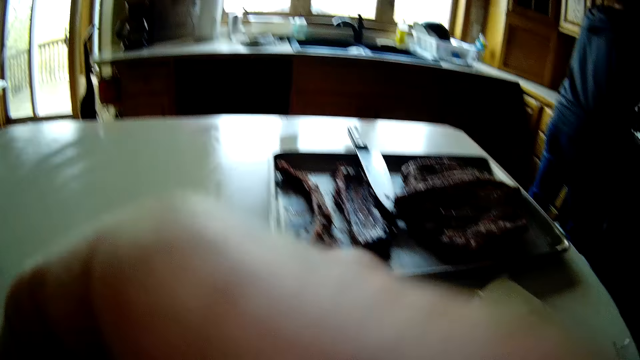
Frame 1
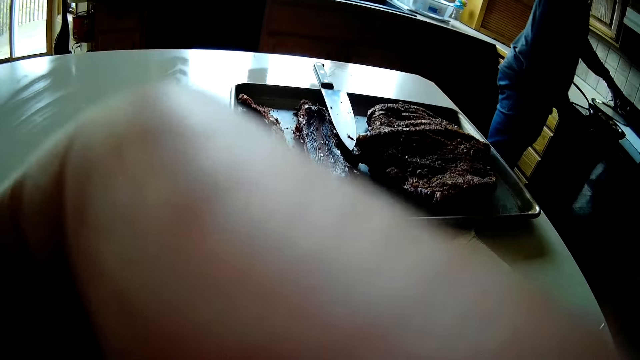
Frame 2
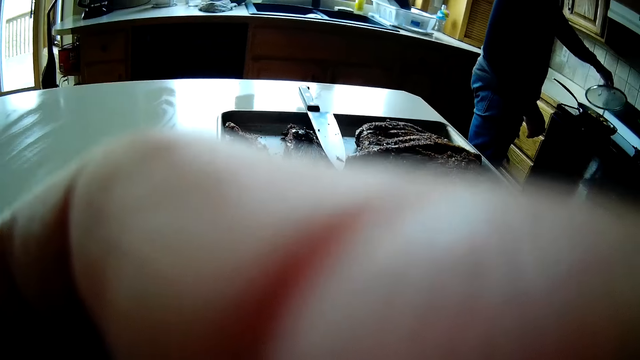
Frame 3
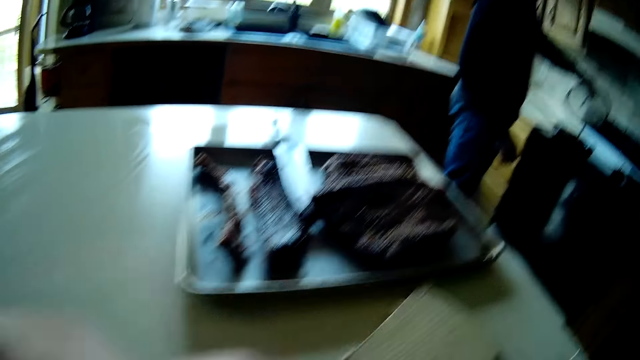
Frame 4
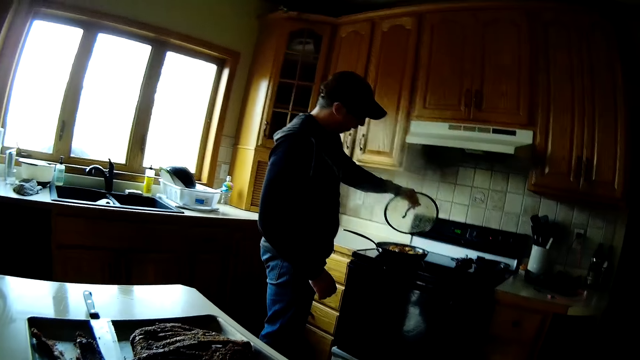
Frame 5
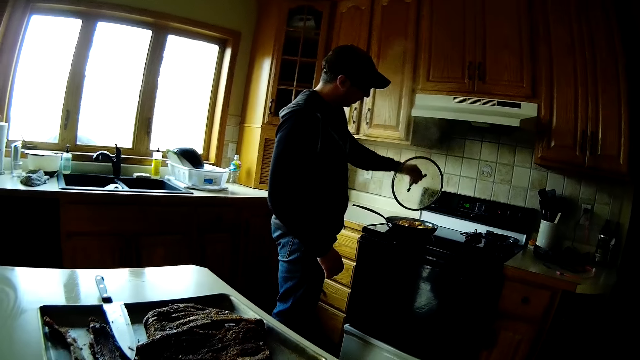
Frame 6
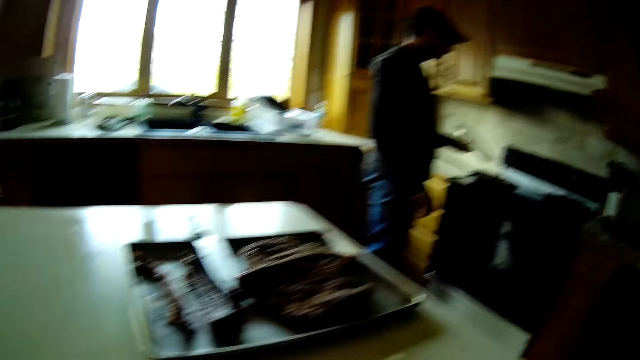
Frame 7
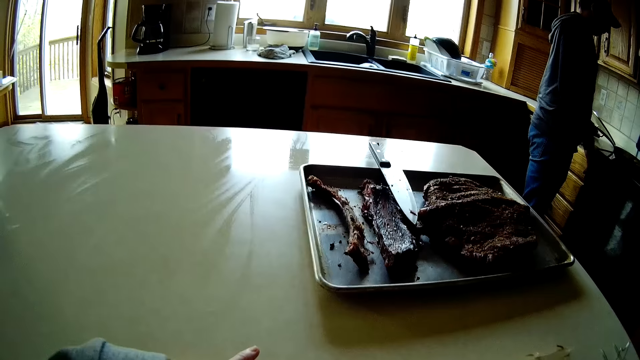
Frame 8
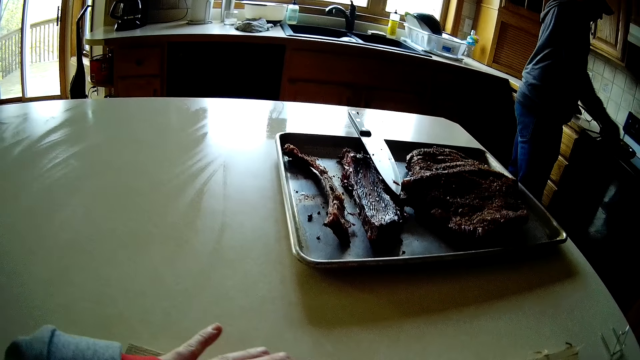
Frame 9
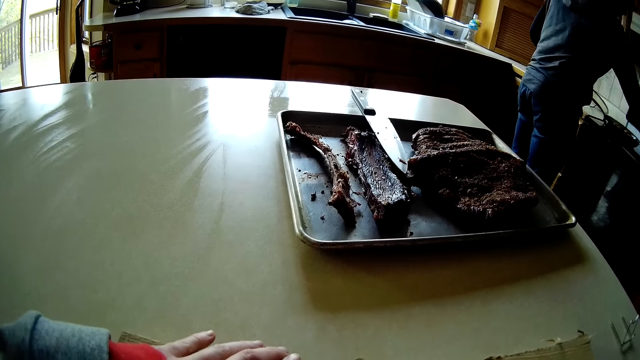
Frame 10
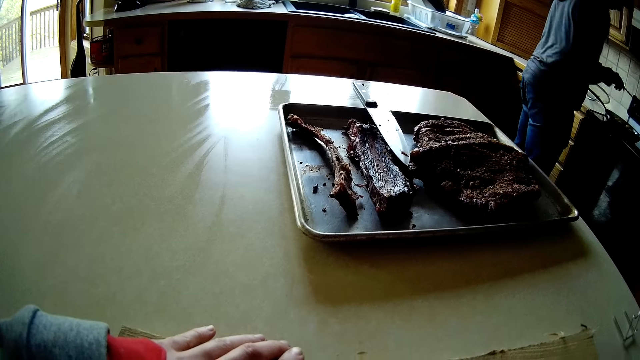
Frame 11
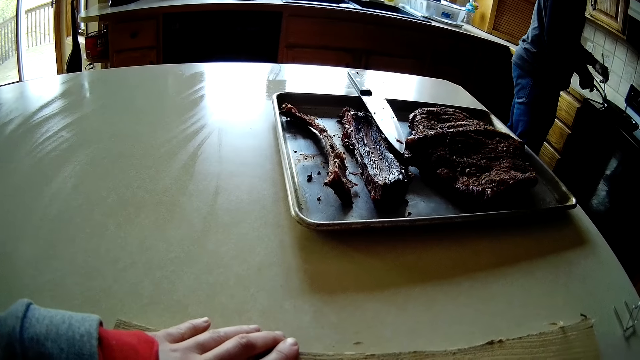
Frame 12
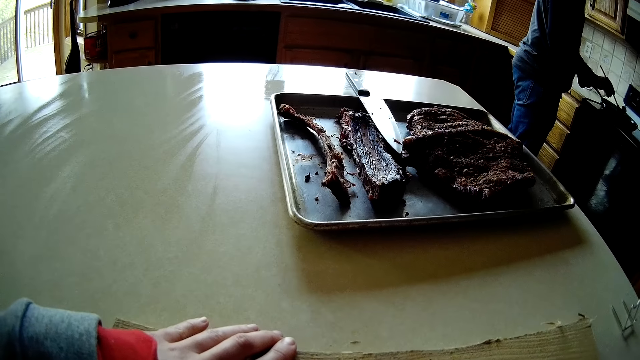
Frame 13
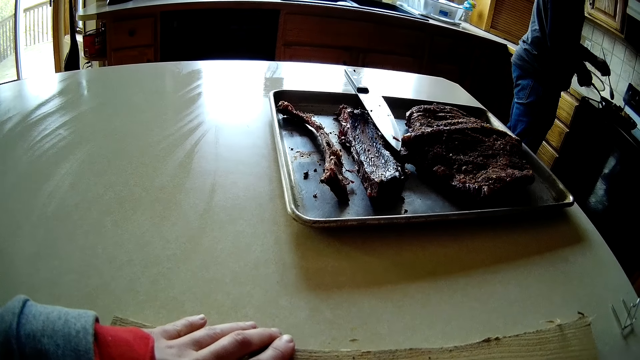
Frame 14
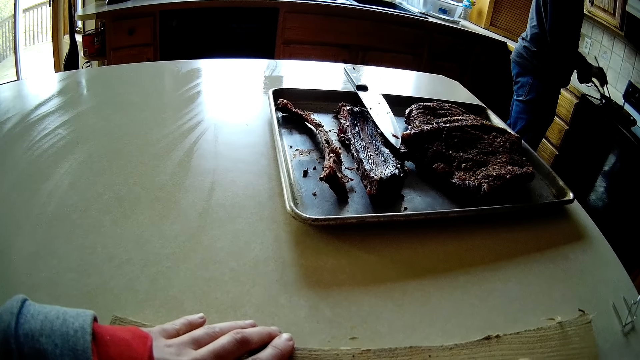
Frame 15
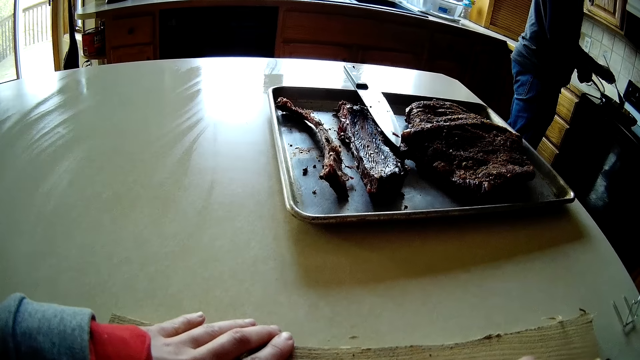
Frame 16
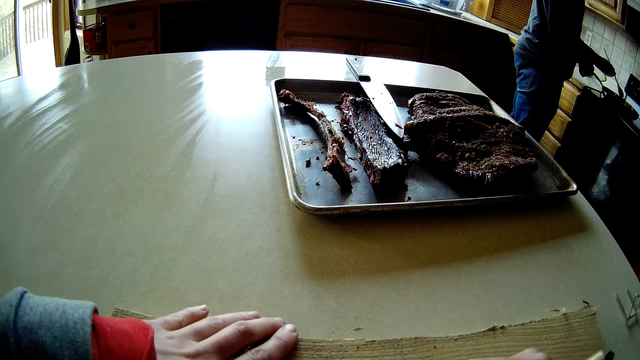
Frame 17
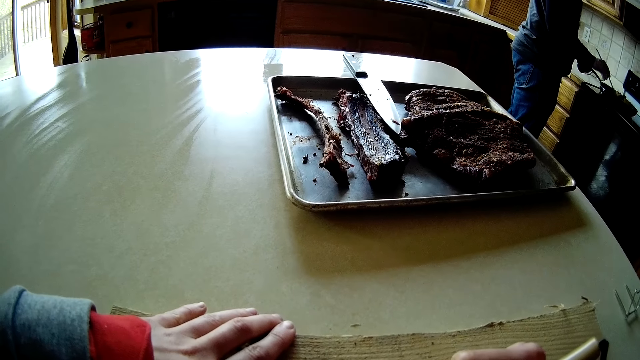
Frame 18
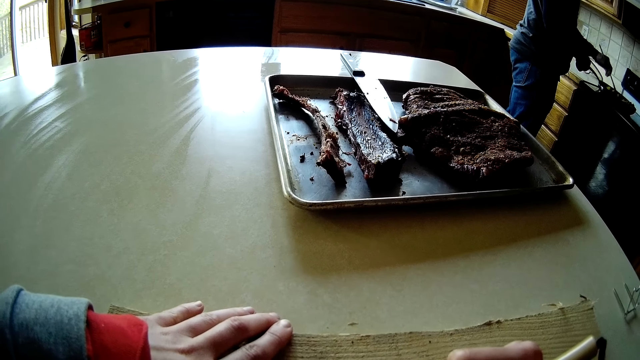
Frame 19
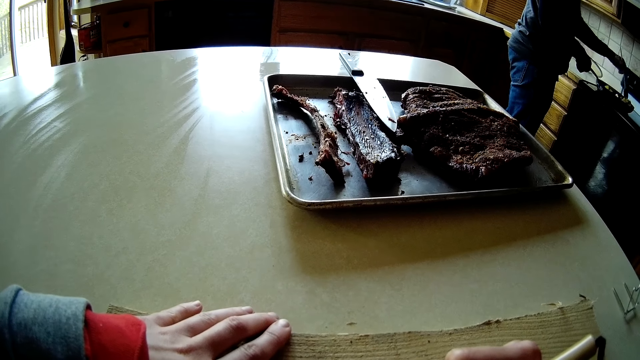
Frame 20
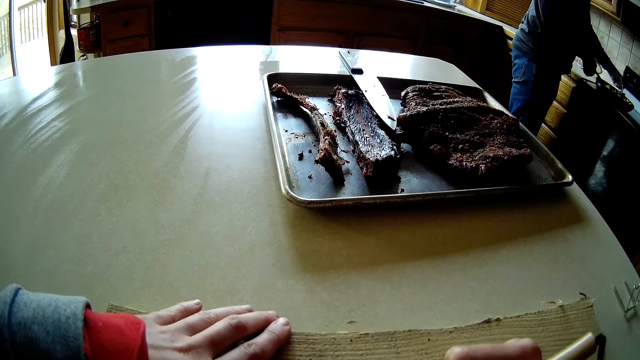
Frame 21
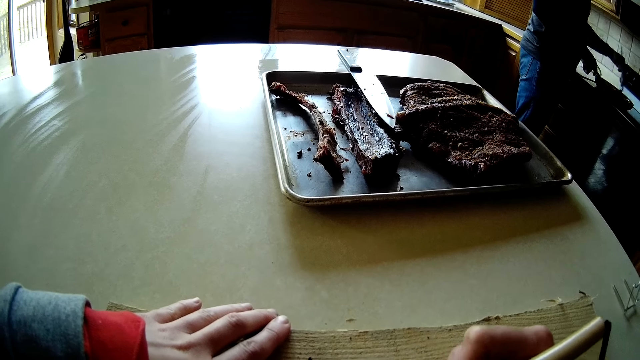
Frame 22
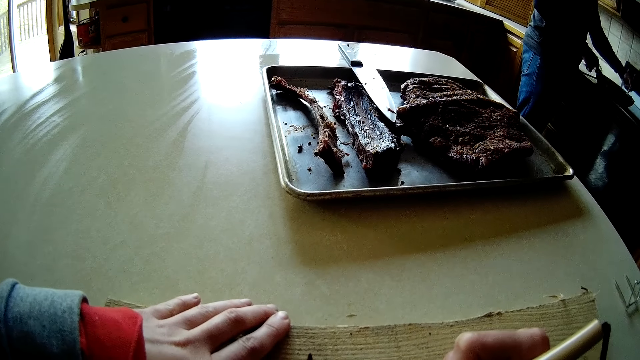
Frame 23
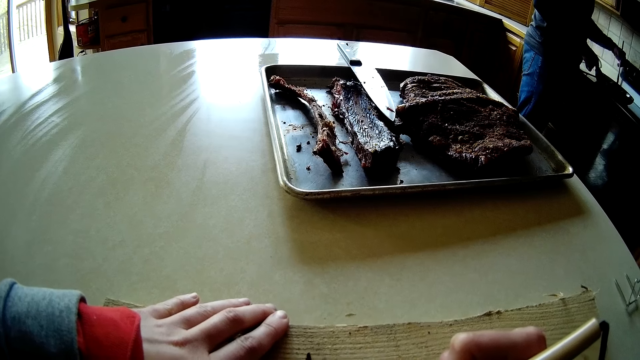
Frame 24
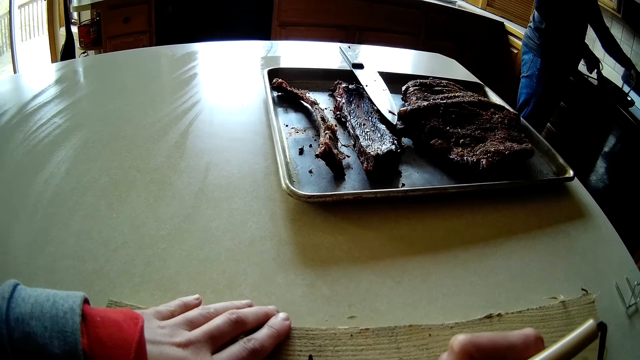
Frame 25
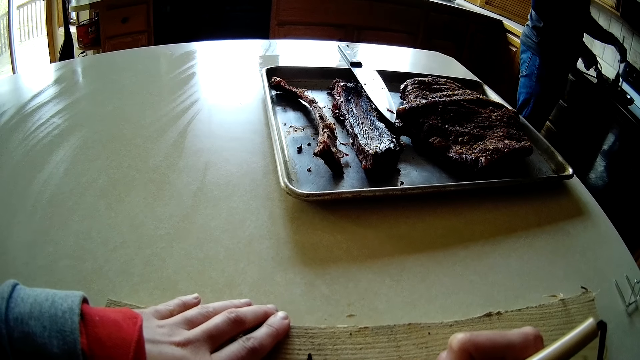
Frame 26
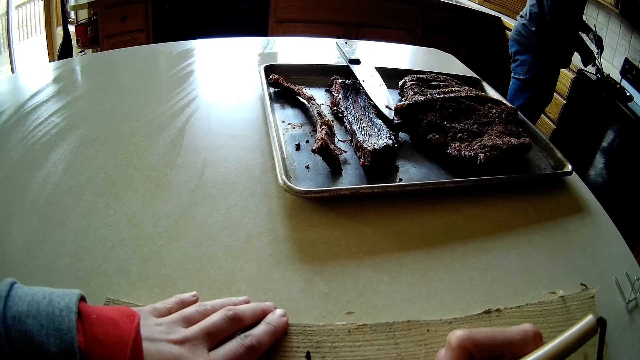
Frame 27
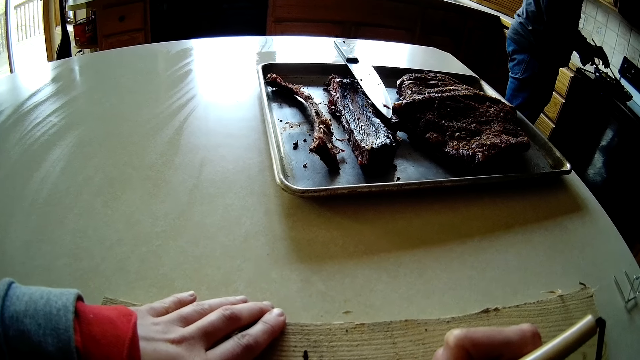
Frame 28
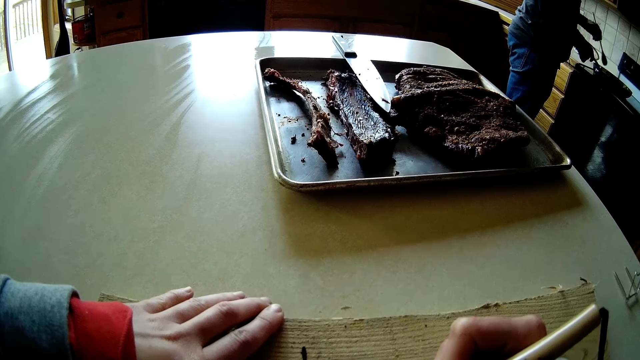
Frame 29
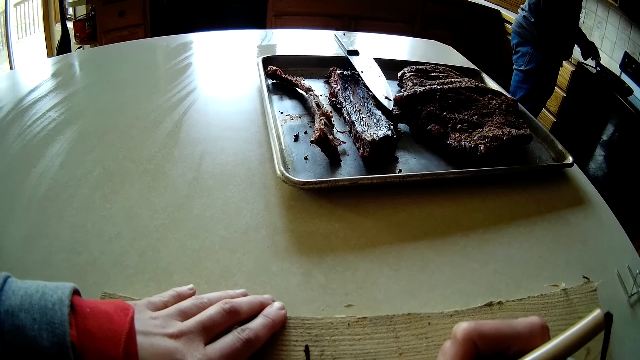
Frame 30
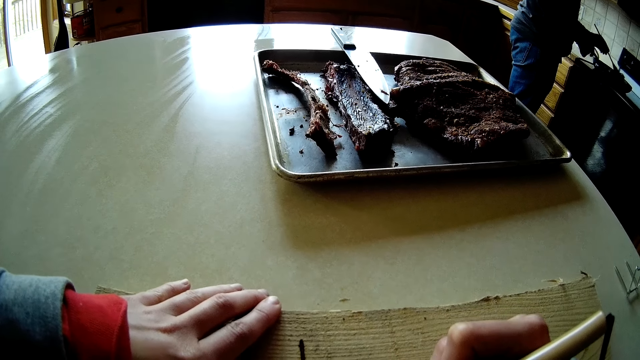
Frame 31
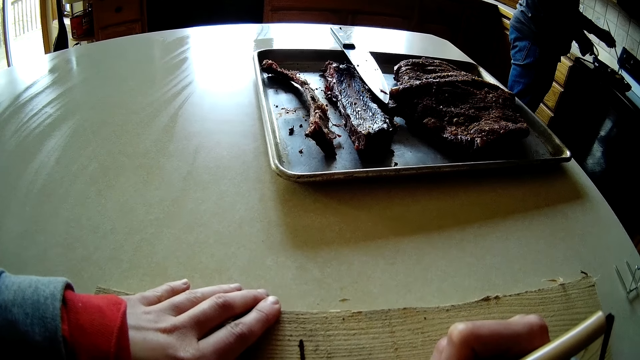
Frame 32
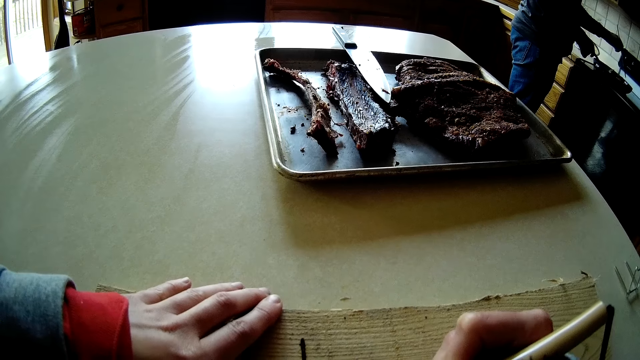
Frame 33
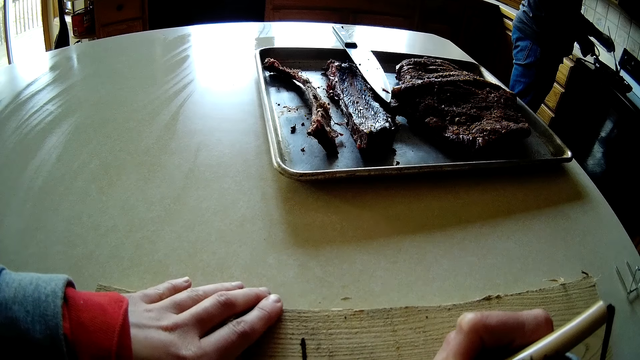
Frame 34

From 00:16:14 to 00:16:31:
A man walks around the room. The man lifts the cover of the pan on the cooker with his left hand. He drops the cover of the pan on a table with his left hand. He picks up a spoon from the side of the cooker with his right hand. He passes the spoon from his right hand to his left hand. He stirs the food in the pan with the spoon in his left hand. The camera wearer draws on the plank with a wood marker.

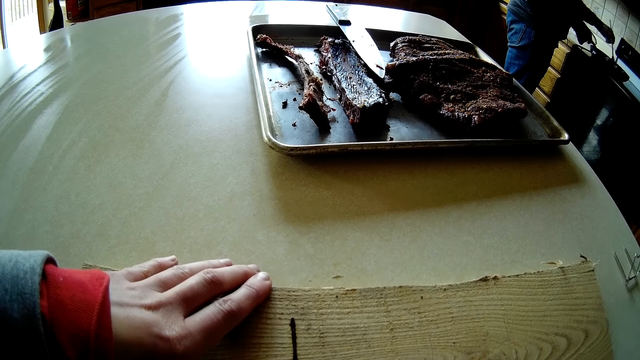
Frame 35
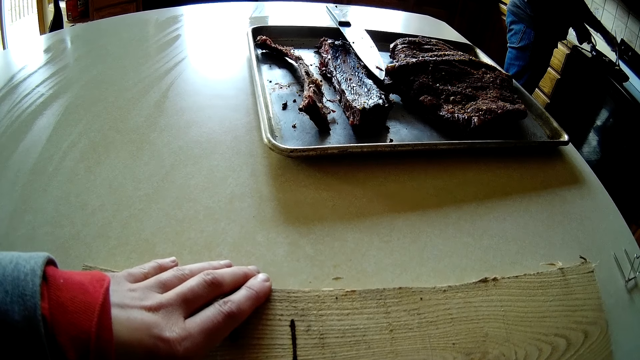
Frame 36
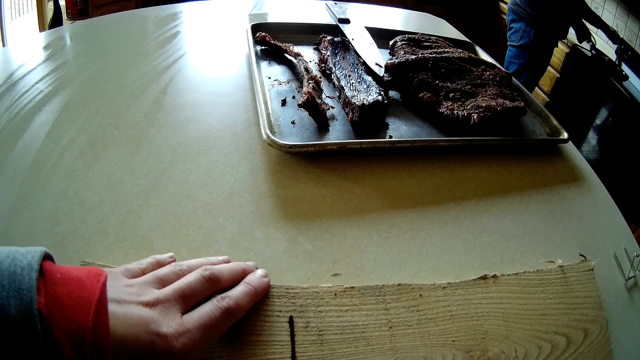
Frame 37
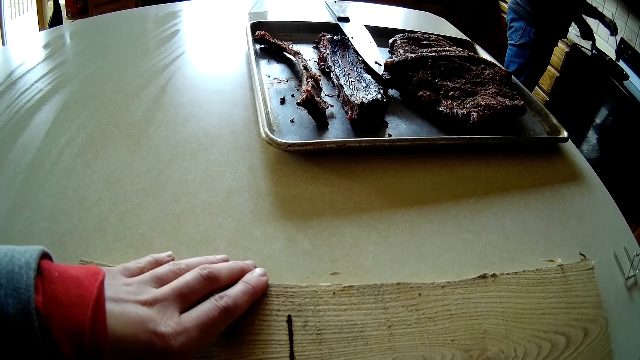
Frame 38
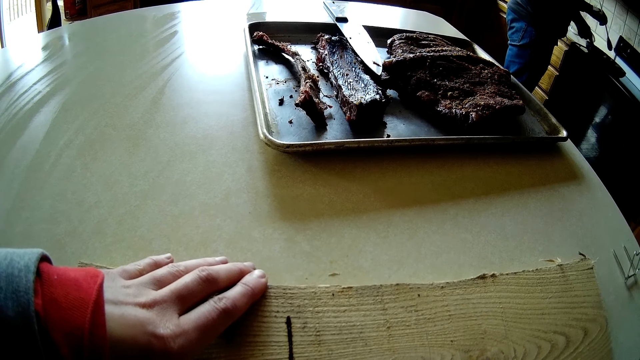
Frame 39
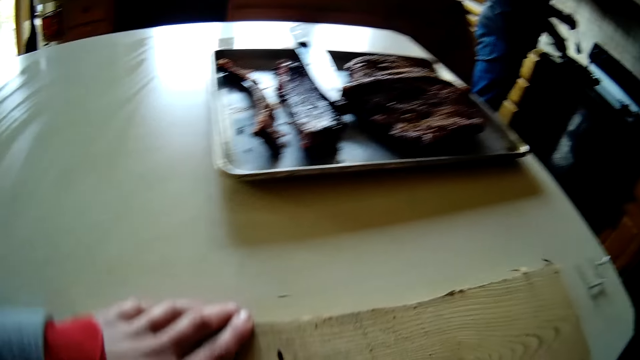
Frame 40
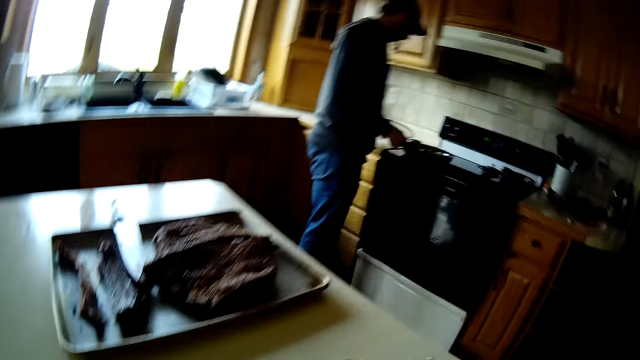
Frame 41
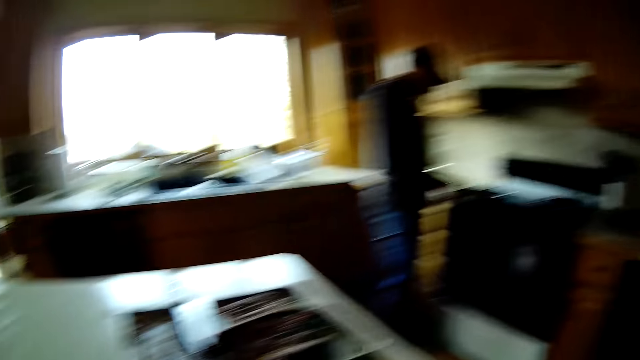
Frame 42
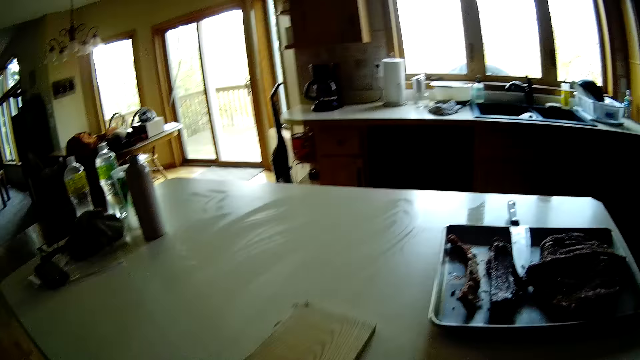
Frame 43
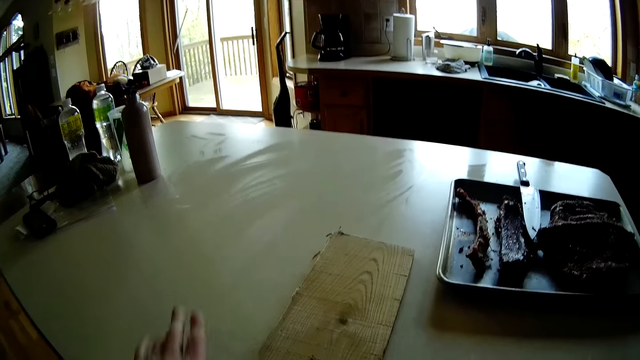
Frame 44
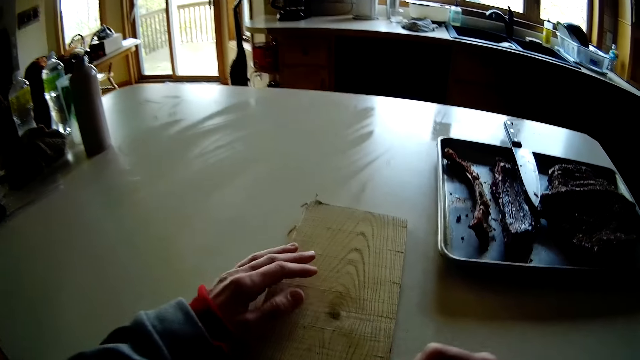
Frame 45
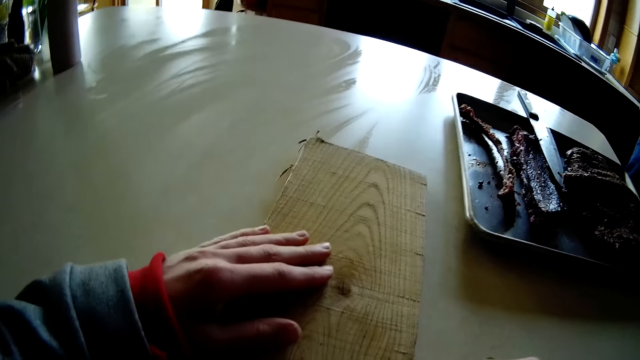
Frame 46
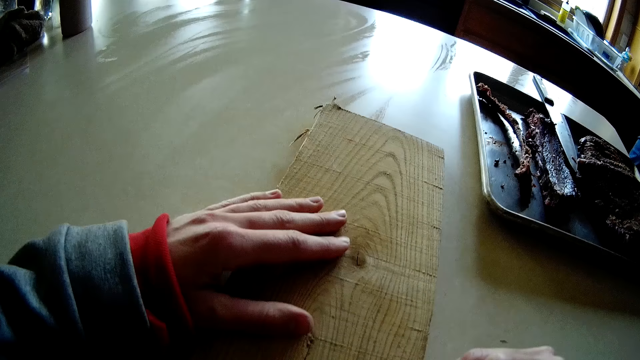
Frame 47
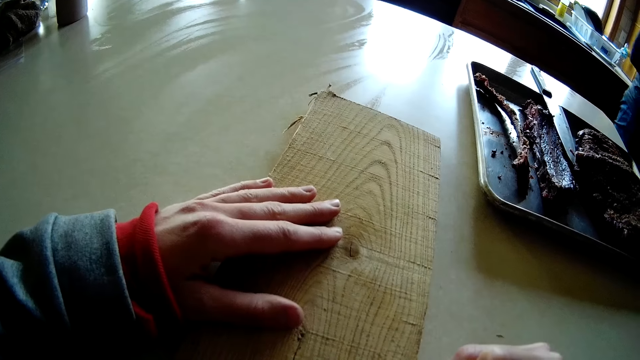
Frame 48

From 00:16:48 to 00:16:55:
The man shakes the pan on the cooker with his right hand. He hits the spoon in his left hand on the edge of the pan. The camera wearer looks around the room. She adjusts the plank on the table with her left hand. She adjusts it again.
